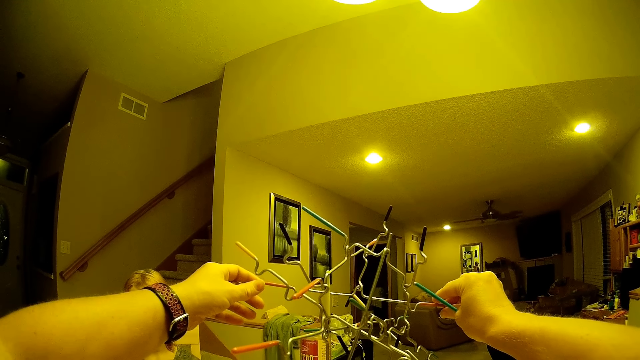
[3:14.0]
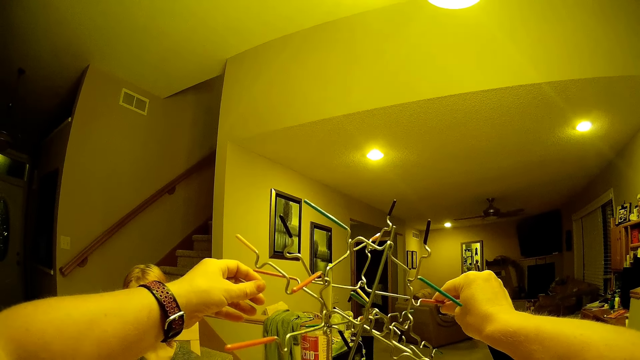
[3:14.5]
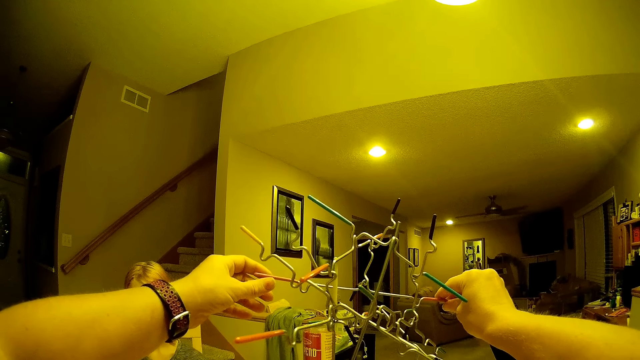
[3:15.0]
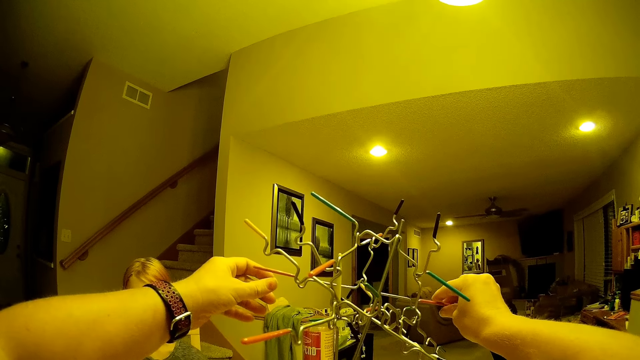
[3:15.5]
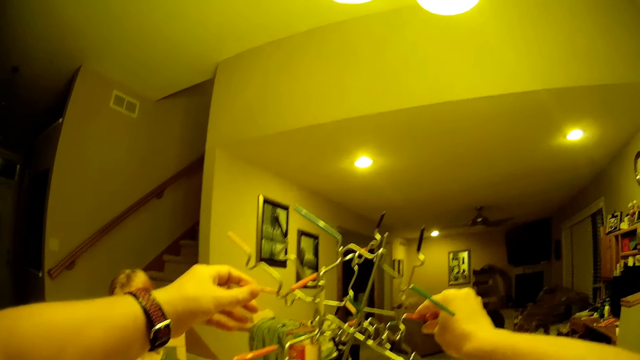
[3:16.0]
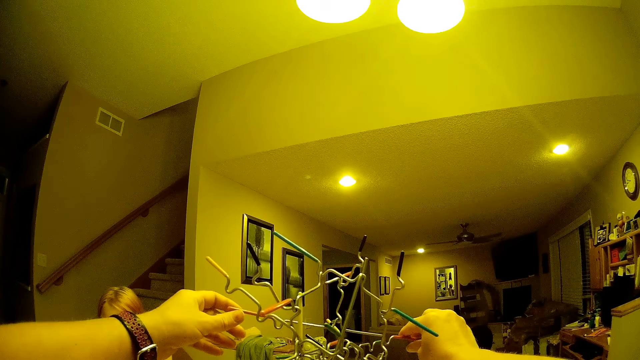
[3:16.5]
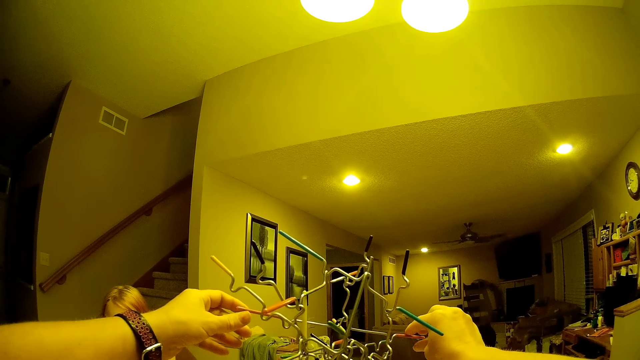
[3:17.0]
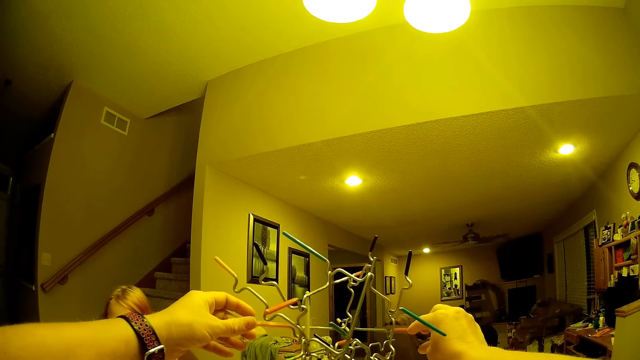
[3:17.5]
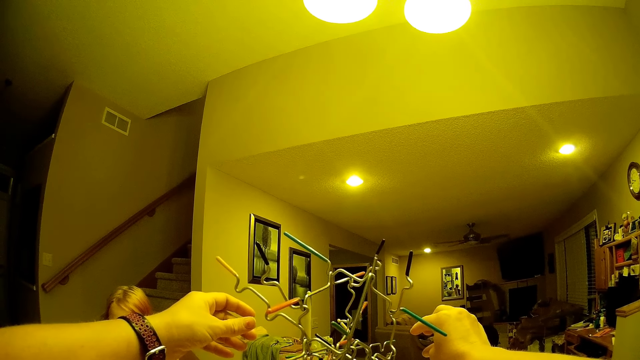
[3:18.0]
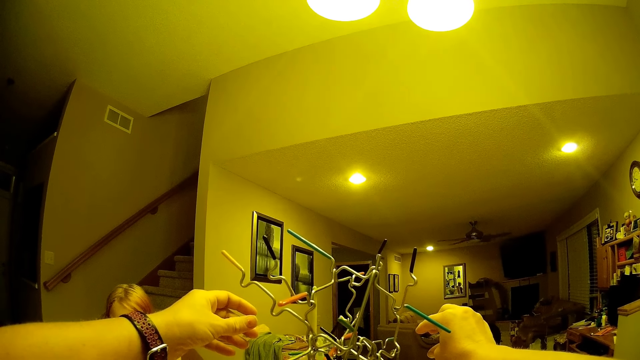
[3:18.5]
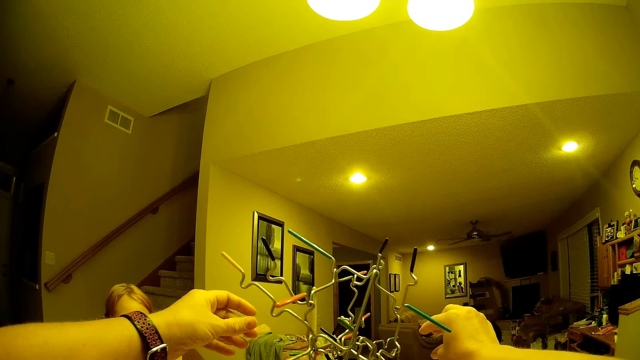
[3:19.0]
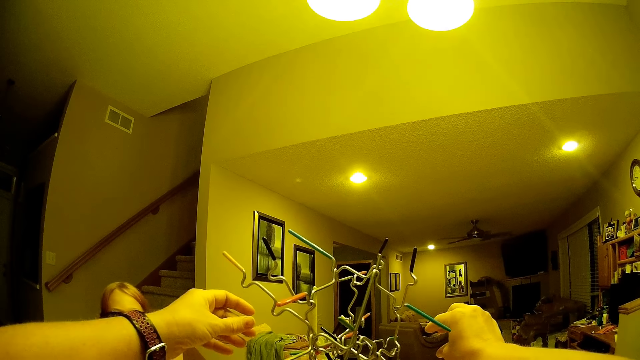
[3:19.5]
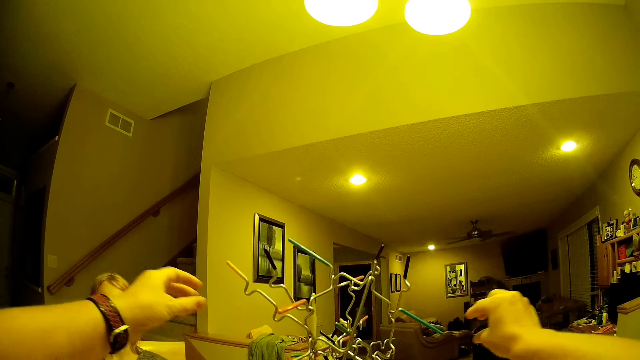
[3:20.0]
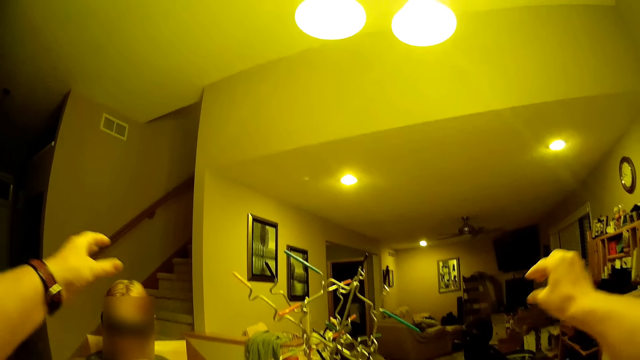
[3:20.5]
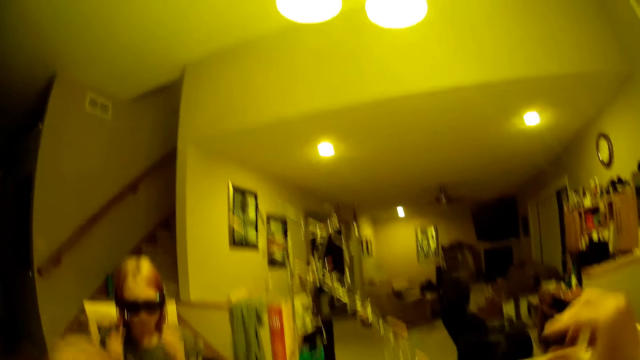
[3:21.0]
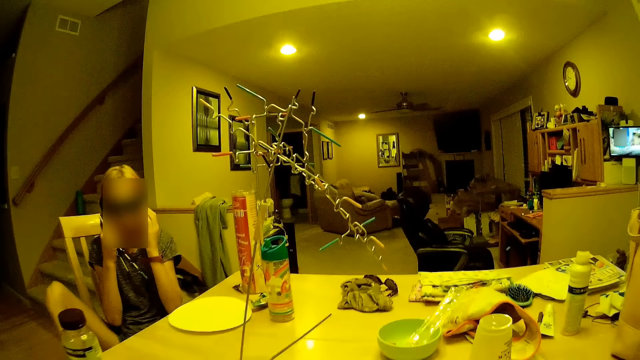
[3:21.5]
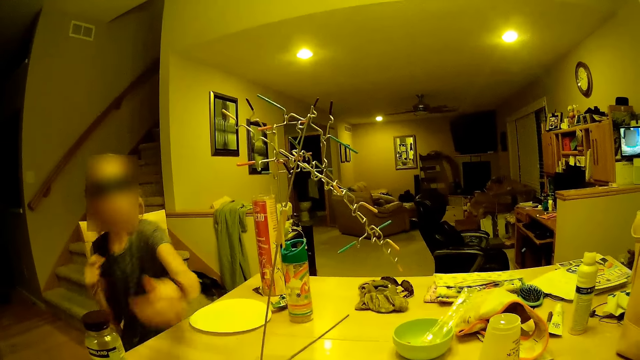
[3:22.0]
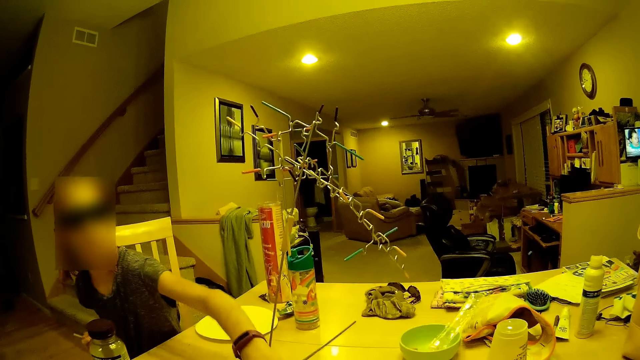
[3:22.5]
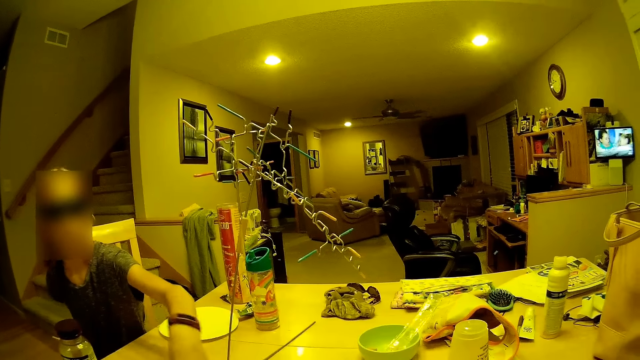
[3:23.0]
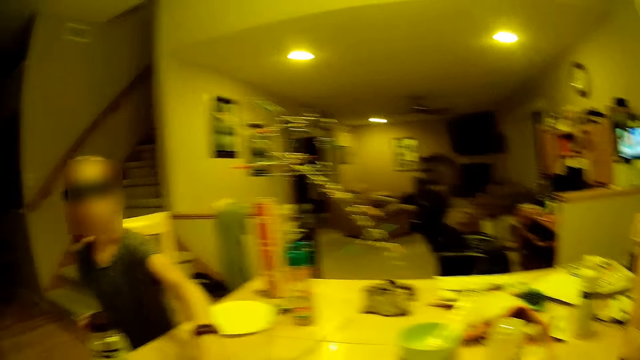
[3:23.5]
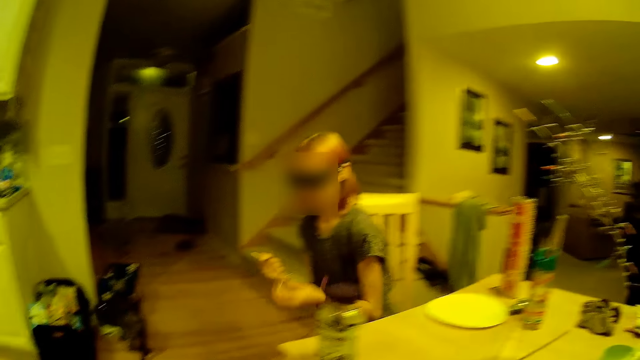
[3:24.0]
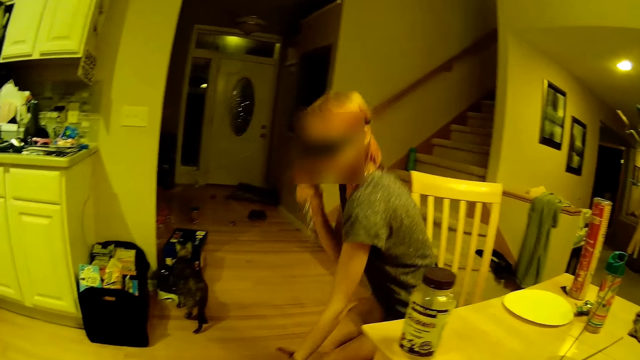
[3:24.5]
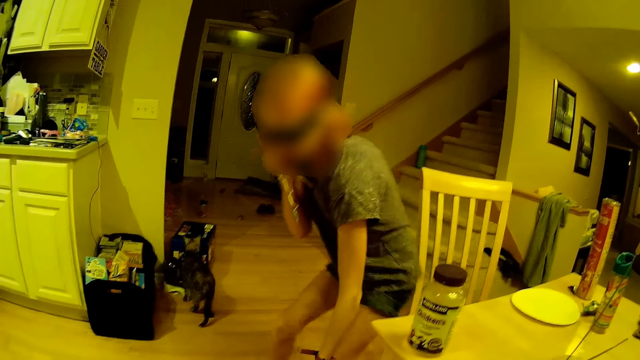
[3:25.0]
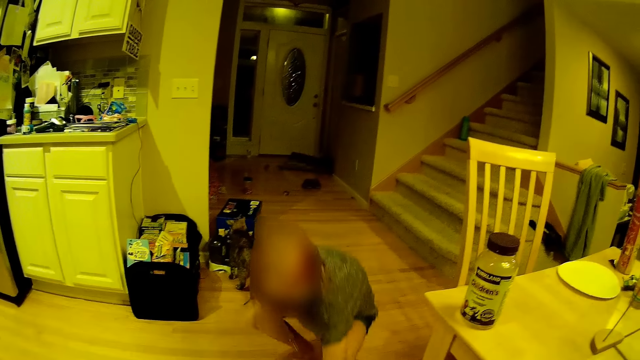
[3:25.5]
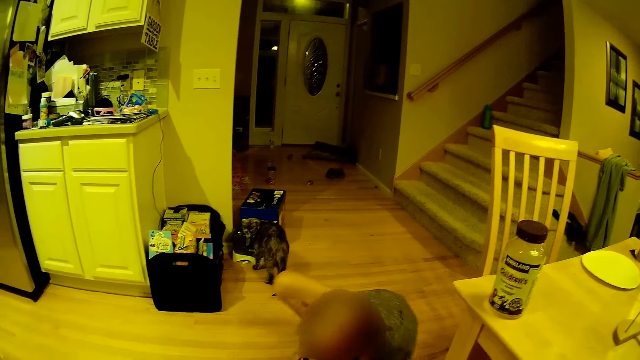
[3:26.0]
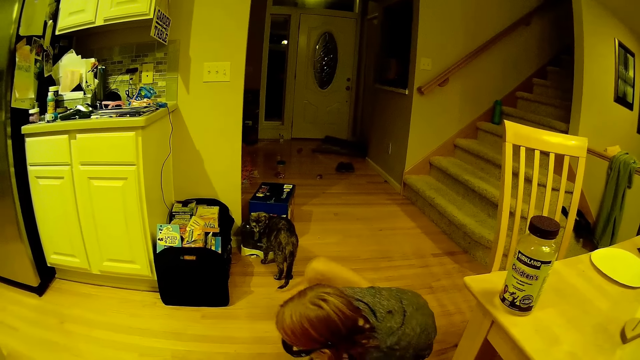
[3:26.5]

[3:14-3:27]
The camera wearer picks up metal from the table. A girl talks to the camera wearer.

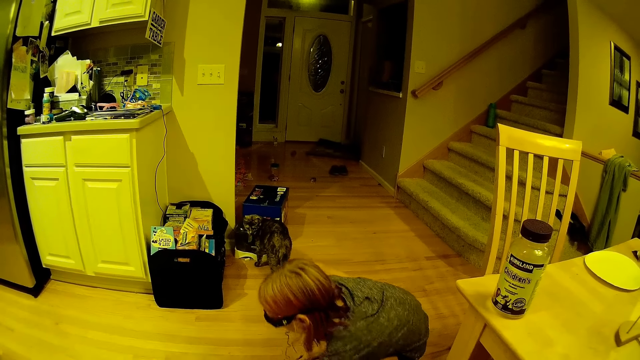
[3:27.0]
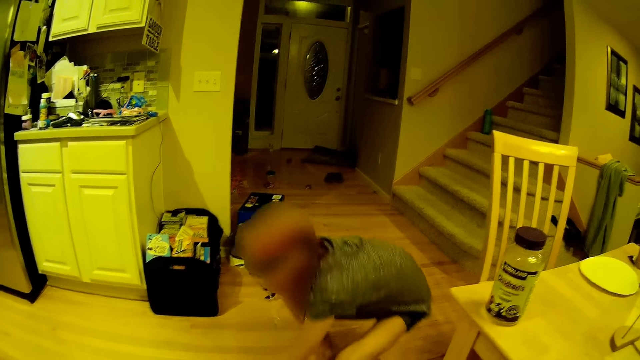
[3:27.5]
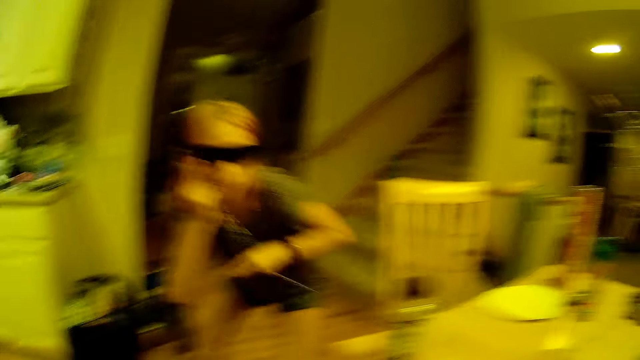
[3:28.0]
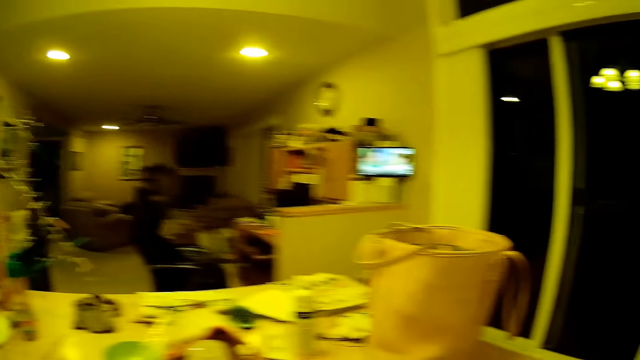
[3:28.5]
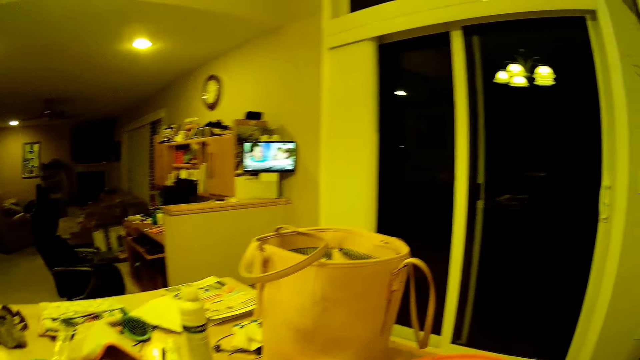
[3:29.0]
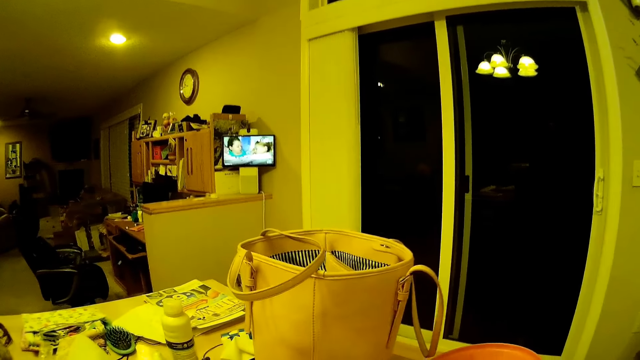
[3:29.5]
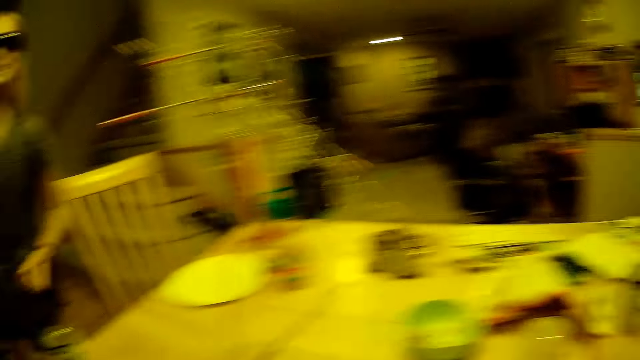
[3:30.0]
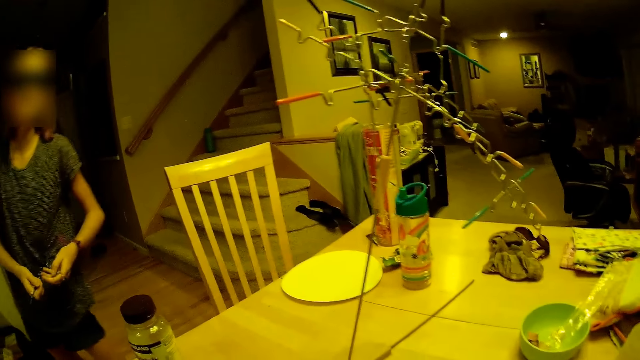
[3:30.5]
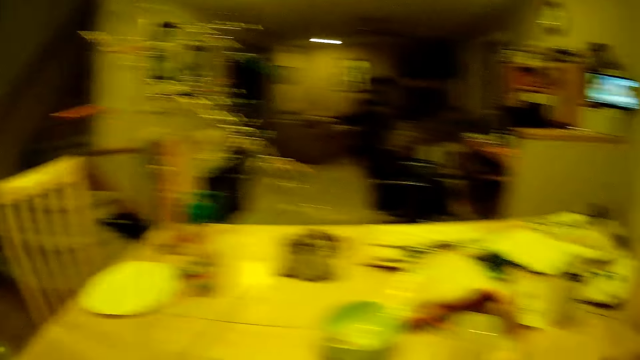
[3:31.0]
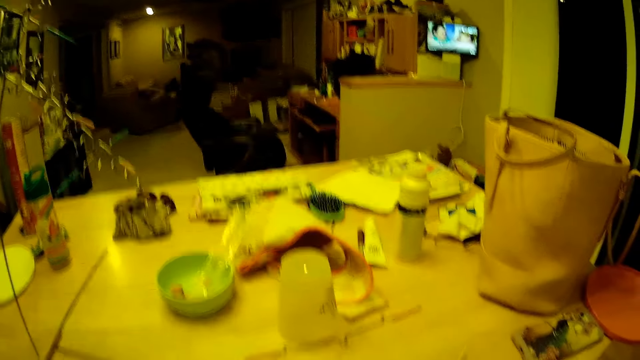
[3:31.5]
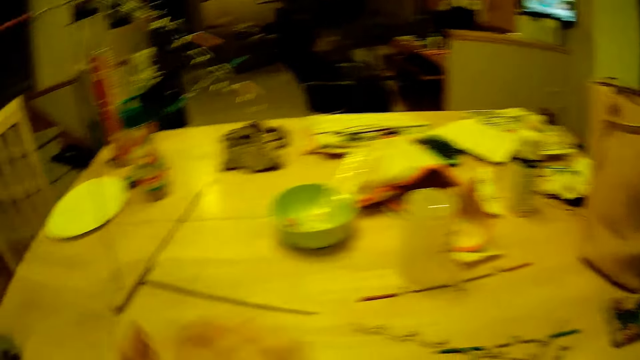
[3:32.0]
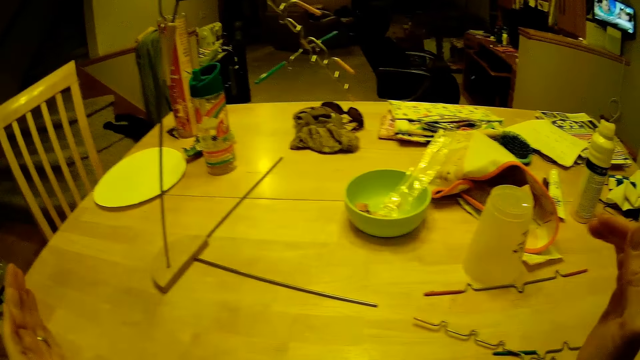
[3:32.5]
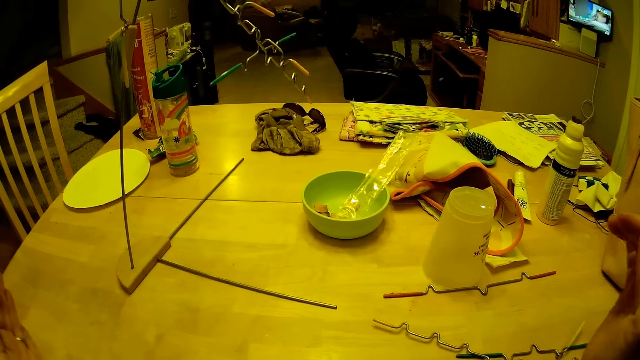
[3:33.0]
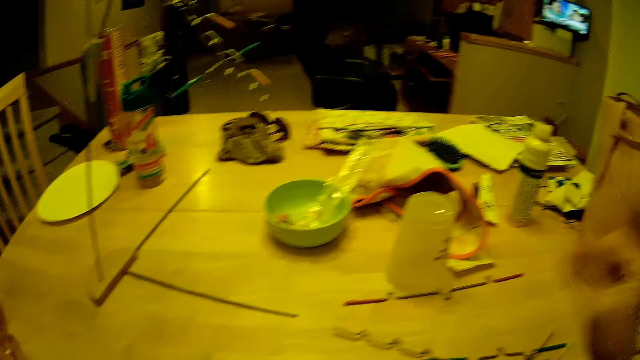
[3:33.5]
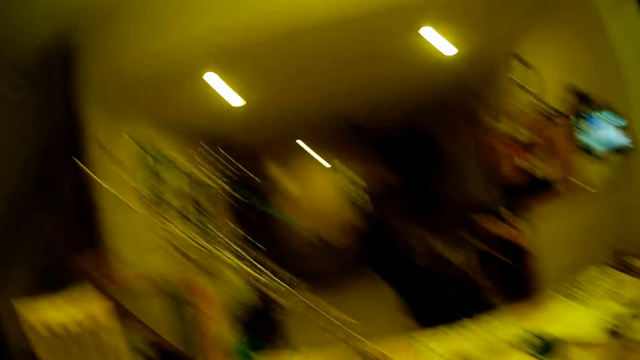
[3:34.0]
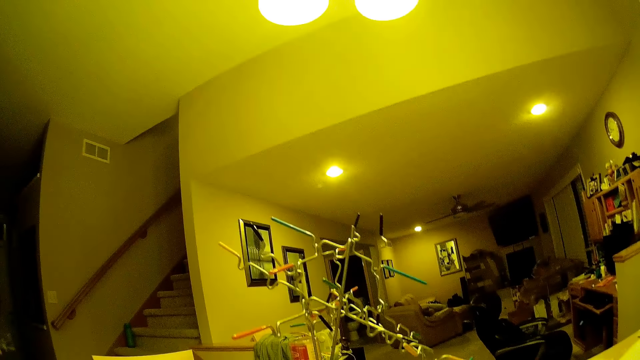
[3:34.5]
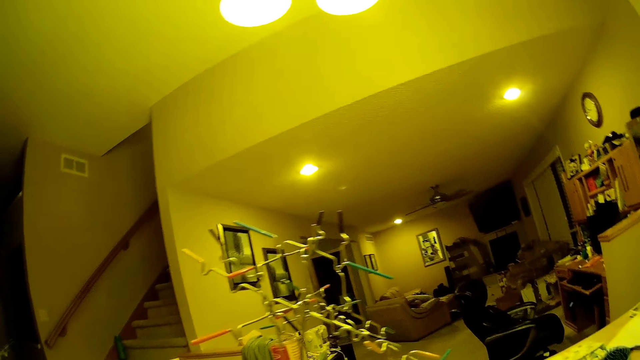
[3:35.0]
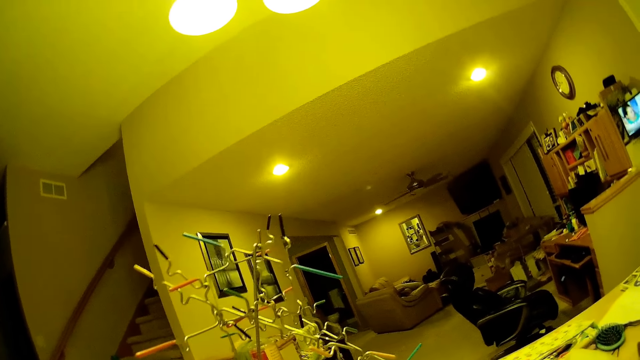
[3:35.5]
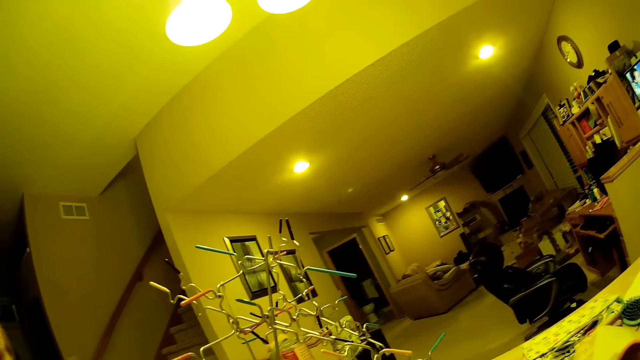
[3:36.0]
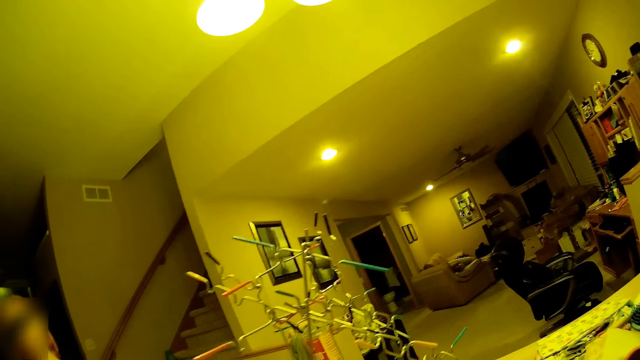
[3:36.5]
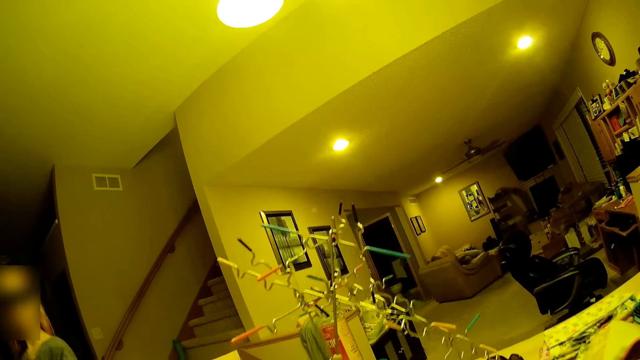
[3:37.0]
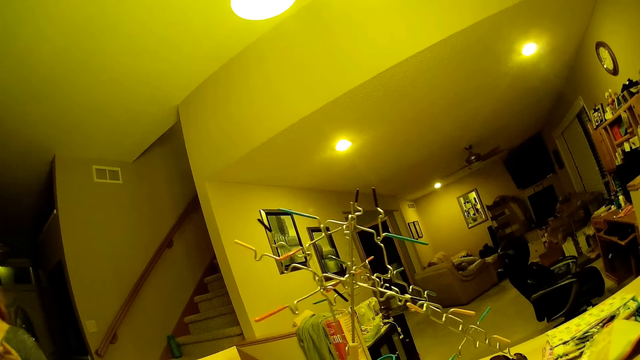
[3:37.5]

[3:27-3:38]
The camera wearer moves in the room.
